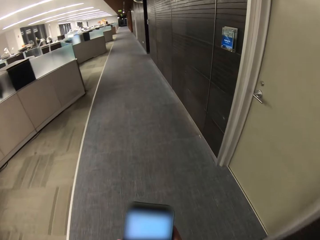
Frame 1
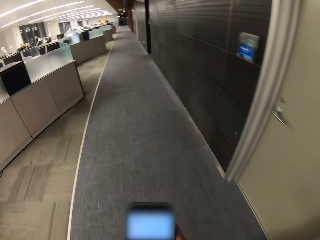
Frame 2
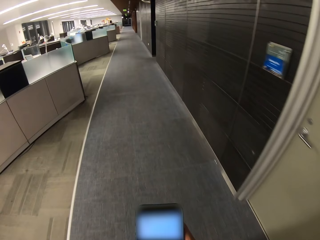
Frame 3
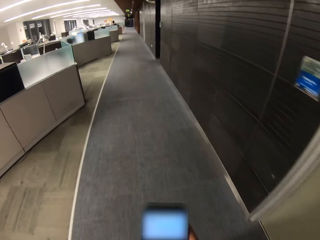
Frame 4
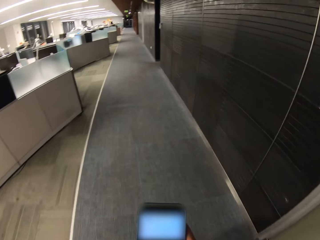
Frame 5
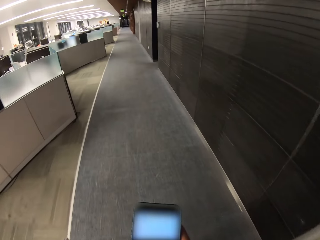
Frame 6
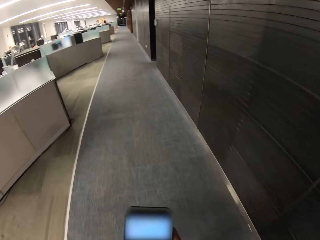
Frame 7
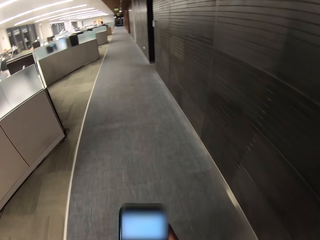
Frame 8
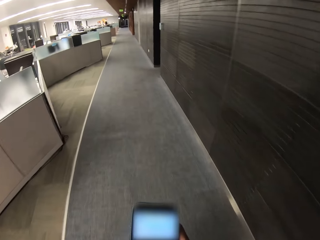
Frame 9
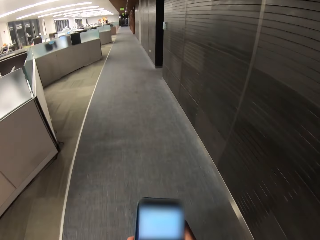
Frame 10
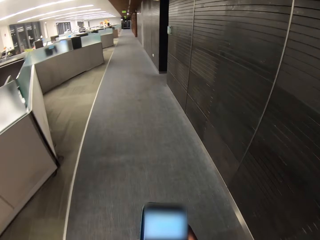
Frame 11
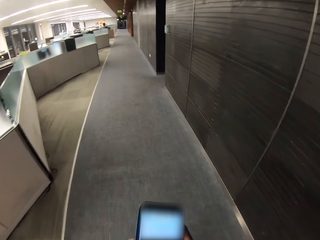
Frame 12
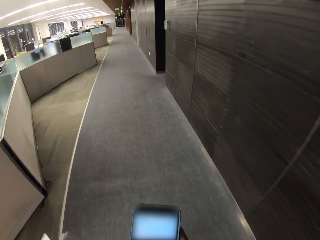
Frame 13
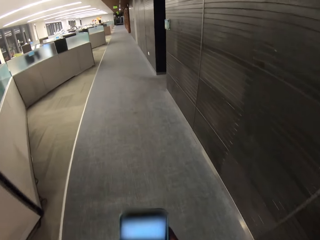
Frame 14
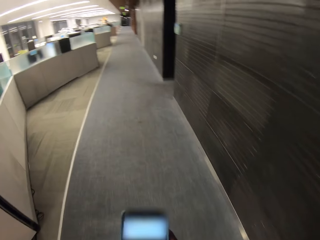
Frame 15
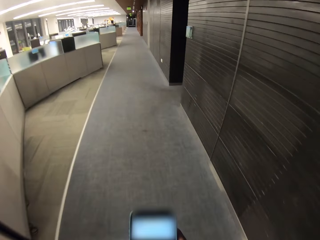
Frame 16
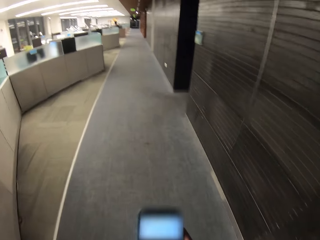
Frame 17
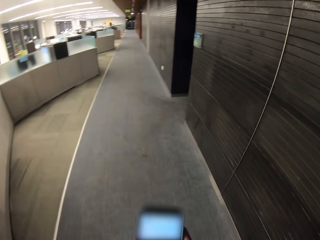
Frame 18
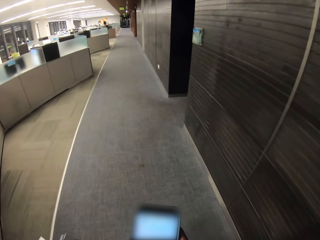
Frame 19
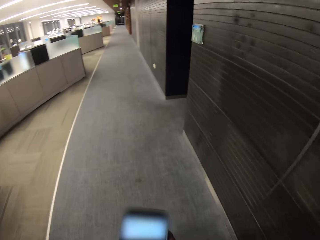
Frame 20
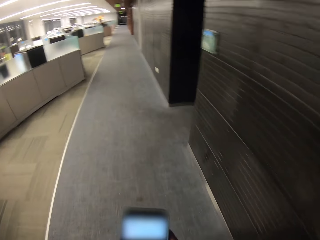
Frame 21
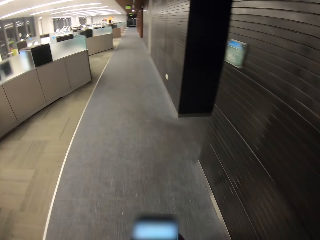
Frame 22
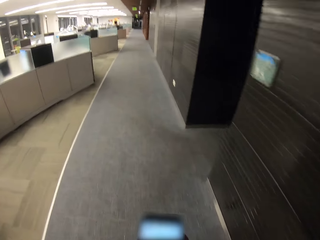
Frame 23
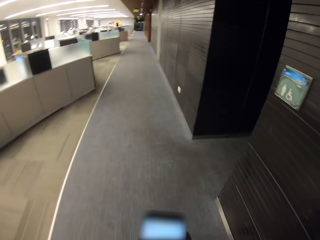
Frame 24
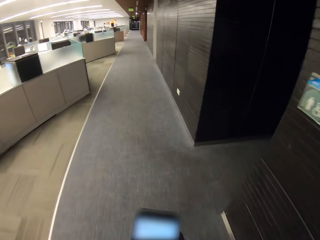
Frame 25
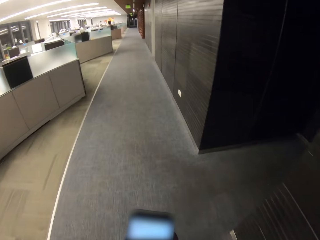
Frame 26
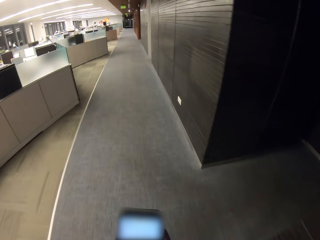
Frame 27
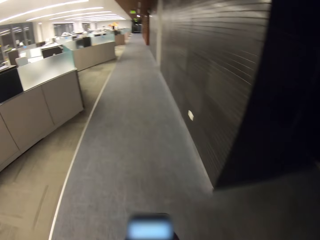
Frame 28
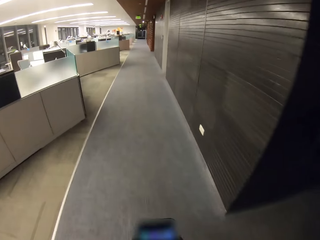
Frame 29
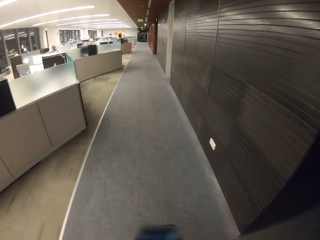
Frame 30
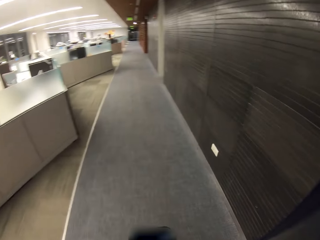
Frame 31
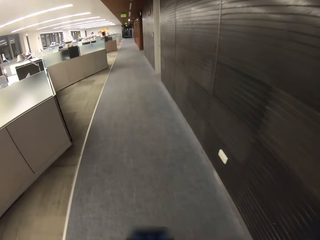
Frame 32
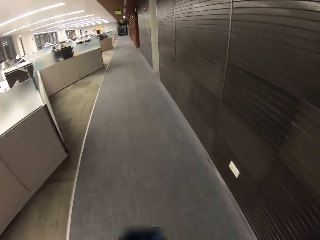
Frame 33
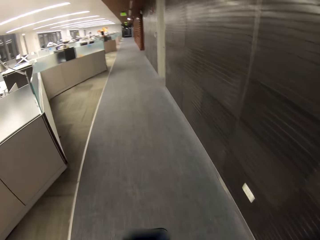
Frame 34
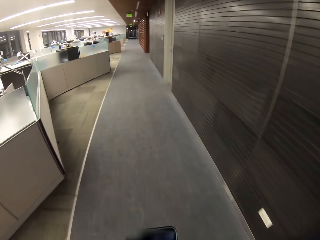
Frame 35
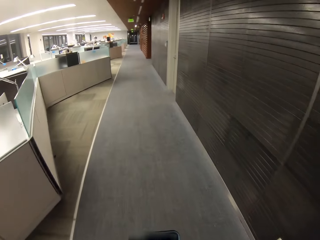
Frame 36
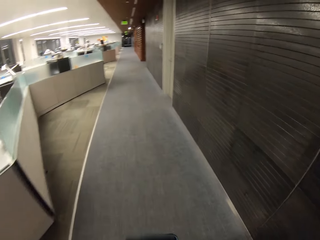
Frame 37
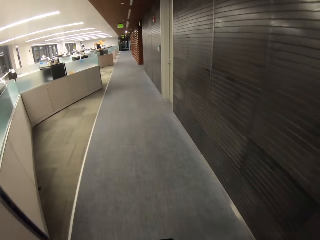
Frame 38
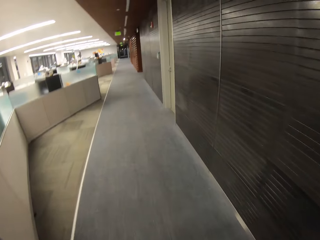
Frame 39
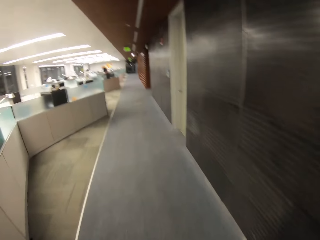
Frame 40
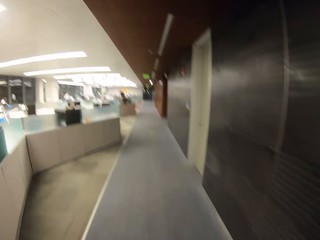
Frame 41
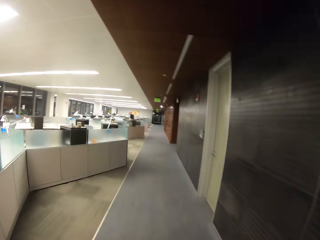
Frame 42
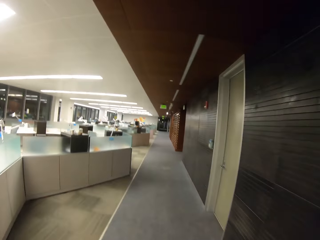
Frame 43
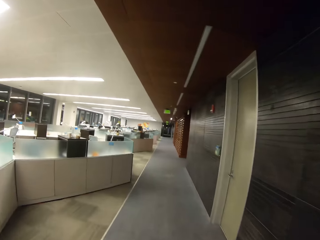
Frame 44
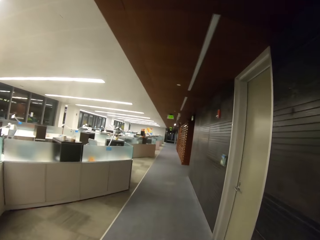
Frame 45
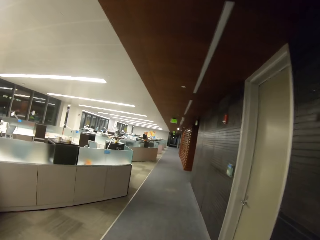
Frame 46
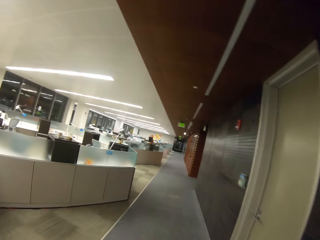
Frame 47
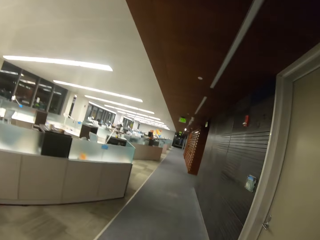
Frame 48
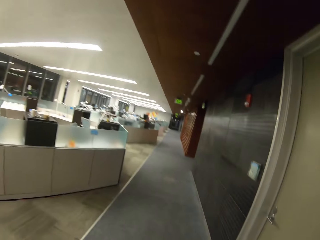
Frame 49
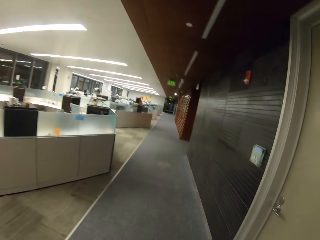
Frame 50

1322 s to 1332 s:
The camera wearer dials the phone. They dial the phone repeatedly.

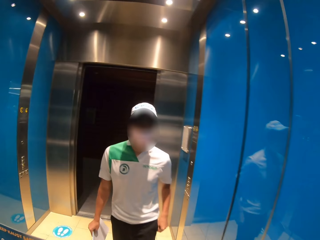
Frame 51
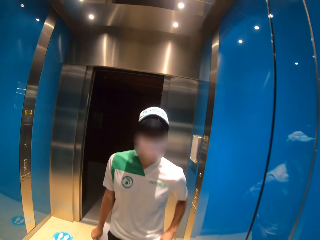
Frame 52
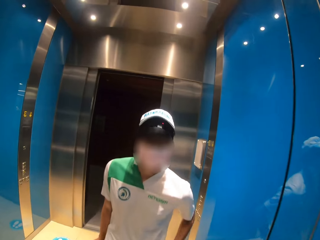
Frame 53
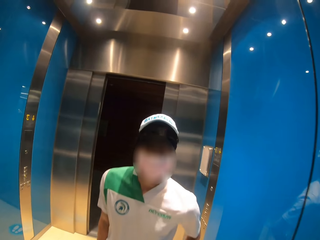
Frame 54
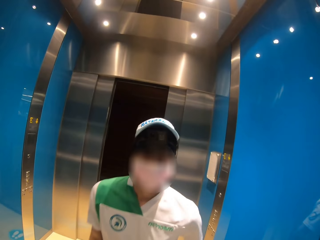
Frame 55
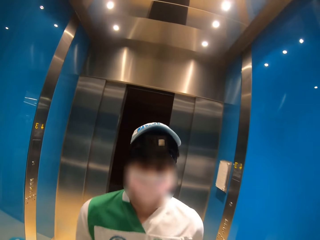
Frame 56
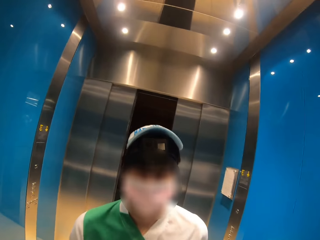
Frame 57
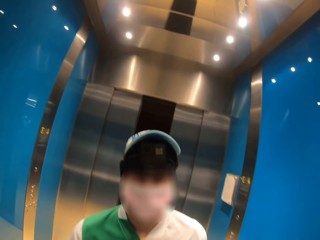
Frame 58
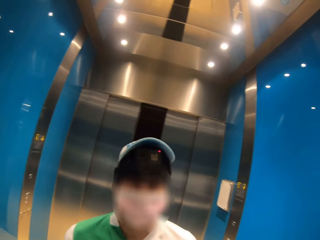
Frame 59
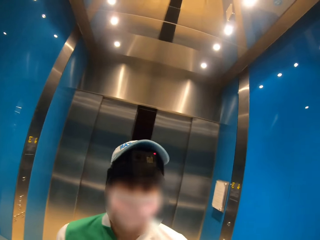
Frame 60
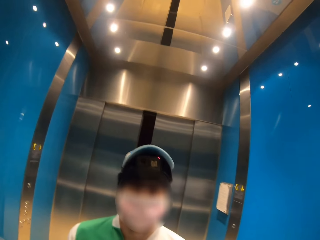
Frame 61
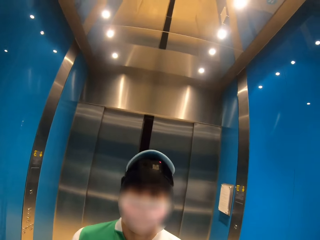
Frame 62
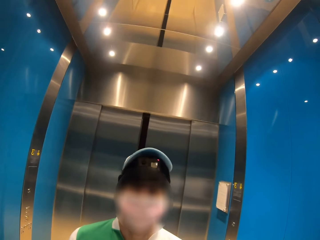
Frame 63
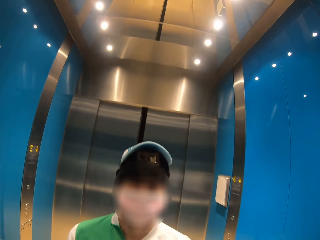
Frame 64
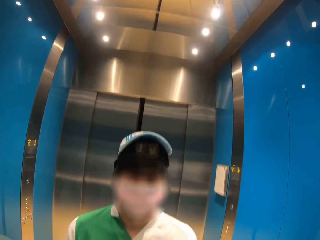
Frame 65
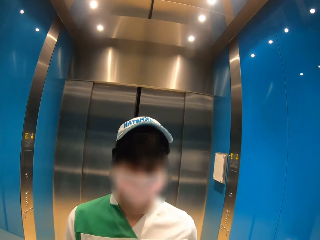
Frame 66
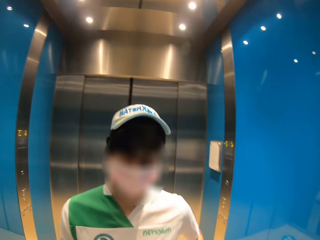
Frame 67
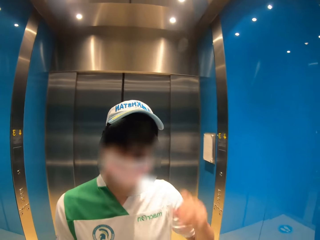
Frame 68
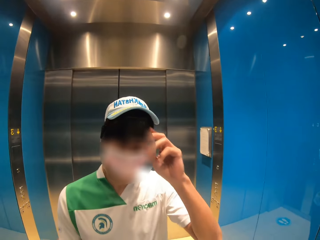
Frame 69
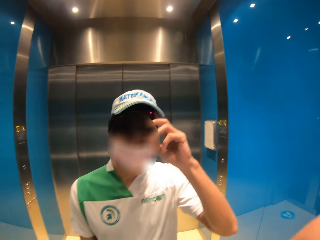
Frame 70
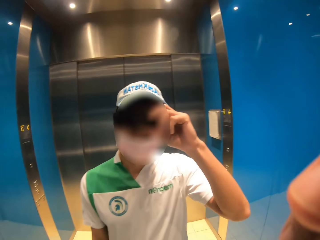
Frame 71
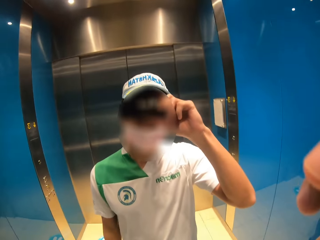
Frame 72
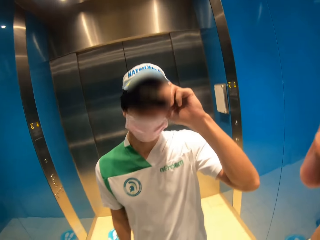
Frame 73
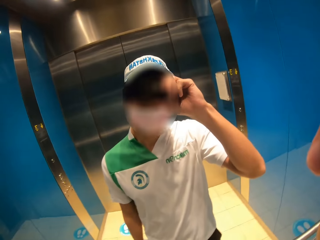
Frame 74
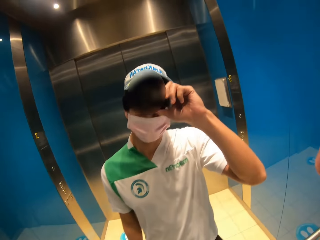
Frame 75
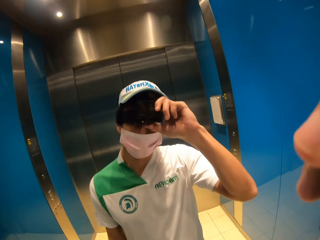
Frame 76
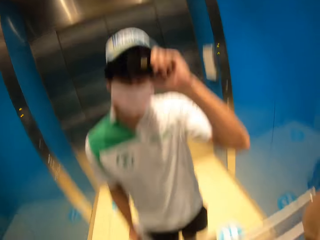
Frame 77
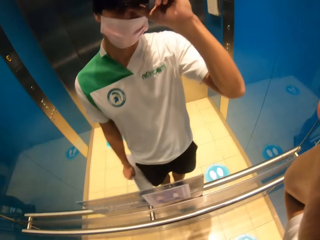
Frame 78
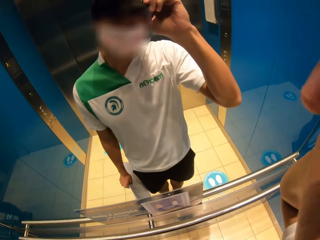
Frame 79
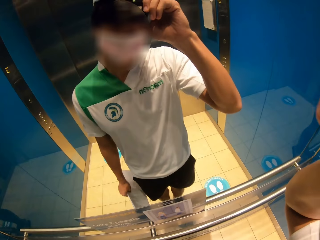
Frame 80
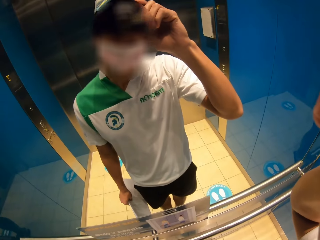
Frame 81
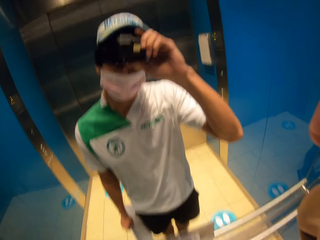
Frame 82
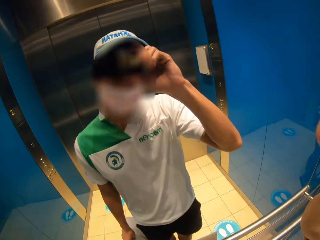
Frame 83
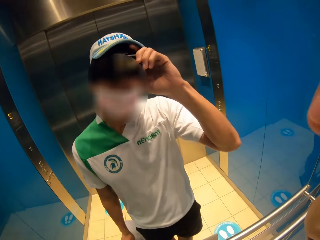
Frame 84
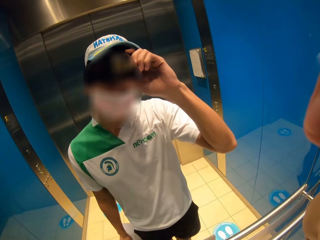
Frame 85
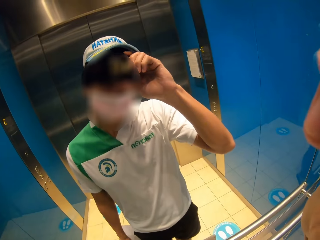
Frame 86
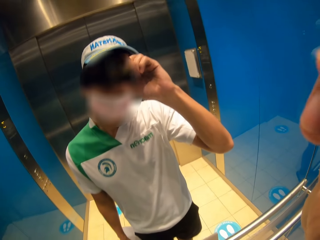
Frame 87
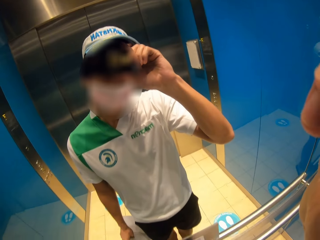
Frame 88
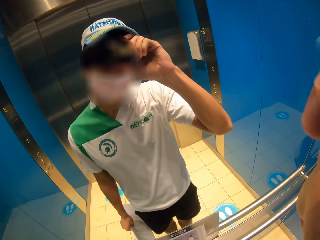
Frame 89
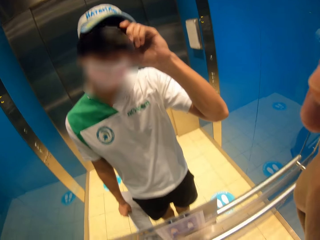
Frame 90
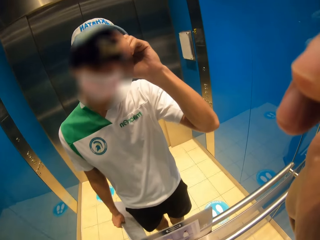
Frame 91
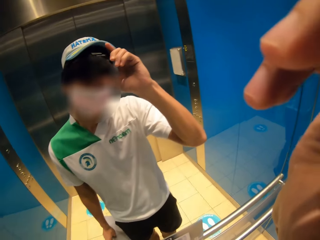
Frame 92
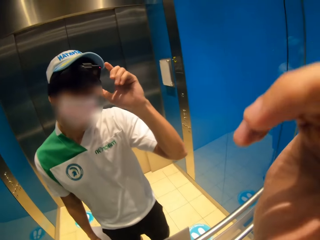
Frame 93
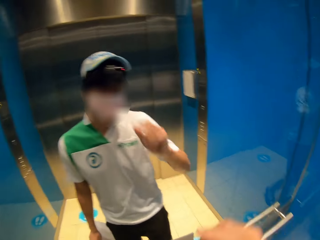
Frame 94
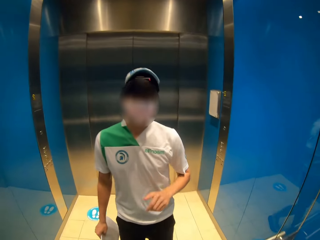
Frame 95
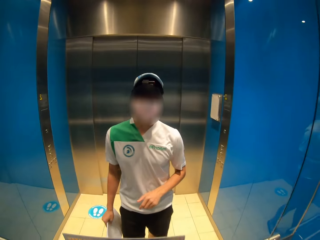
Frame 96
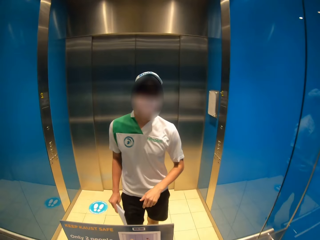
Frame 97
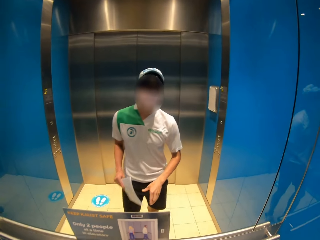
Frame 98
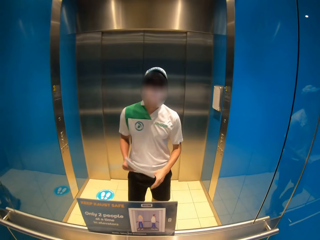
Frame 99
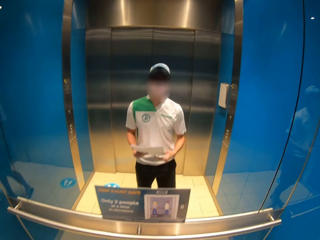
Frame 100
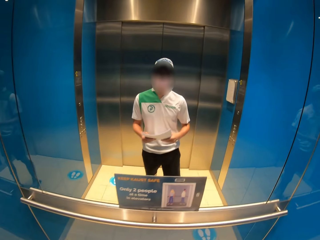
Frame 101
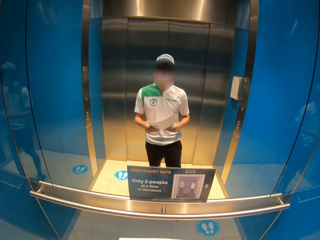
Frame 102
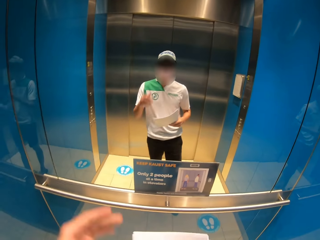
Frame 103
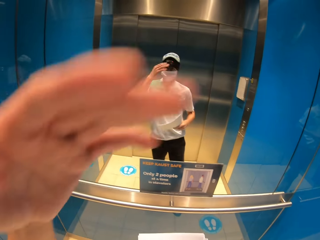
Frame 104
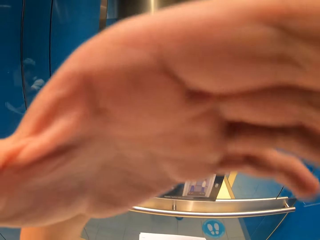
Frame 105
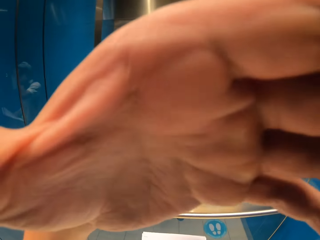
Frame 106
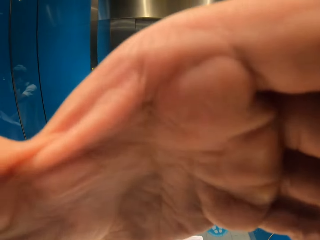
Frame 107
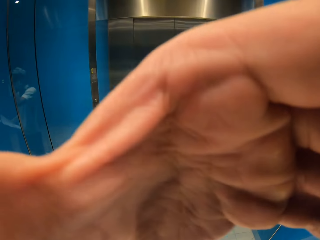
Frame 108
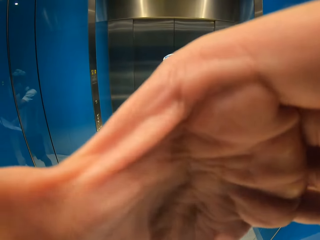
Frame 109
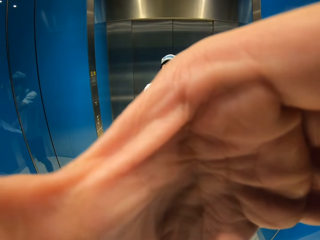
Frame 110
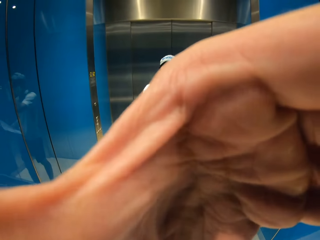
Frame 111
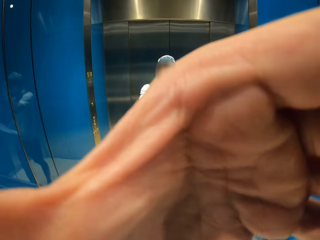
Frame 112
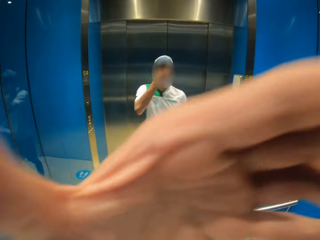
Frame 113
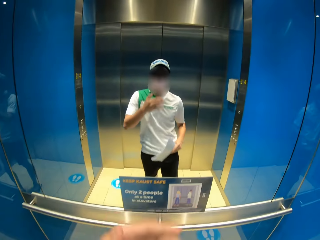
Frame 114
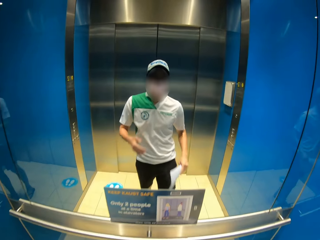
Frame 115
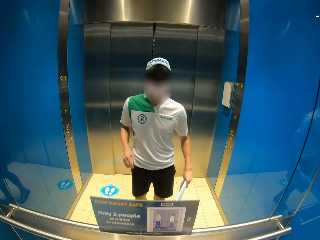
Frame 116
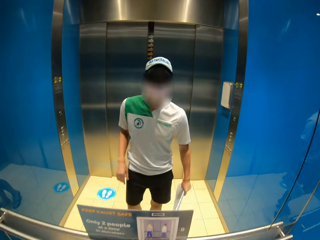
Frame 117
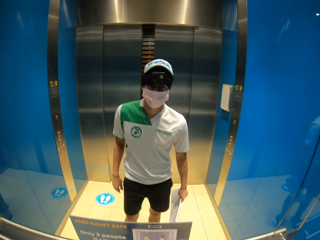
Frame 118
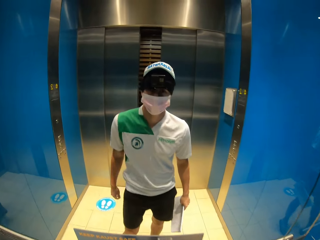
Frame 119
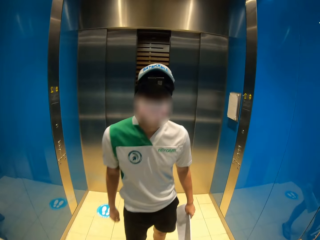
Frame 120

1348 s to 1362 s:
The camera wearer looks at himself on the mirror. He adjusts his camera. He adjusts the camera again. He holds papers with both hands and carries the papers in his hands. He adjusts his camera.
